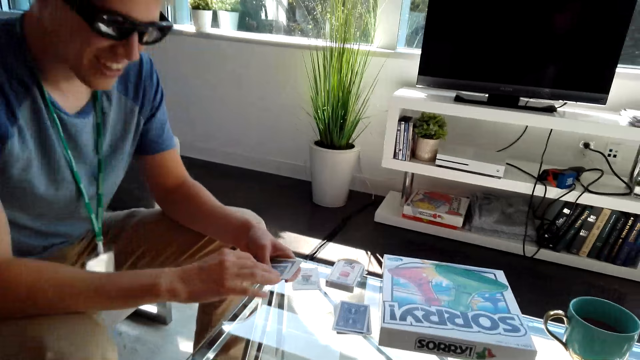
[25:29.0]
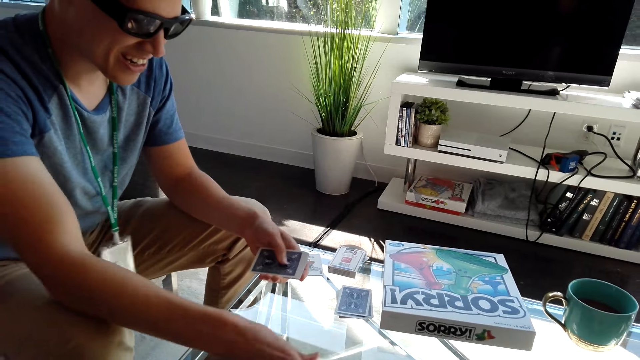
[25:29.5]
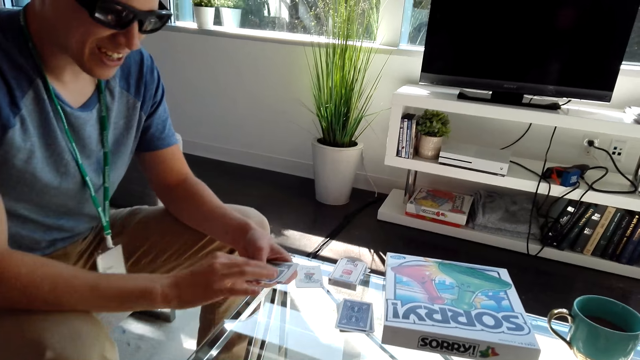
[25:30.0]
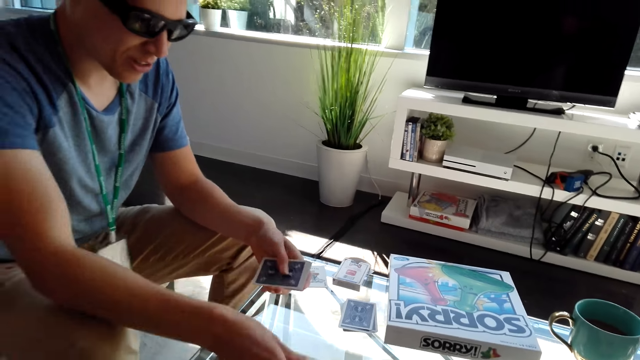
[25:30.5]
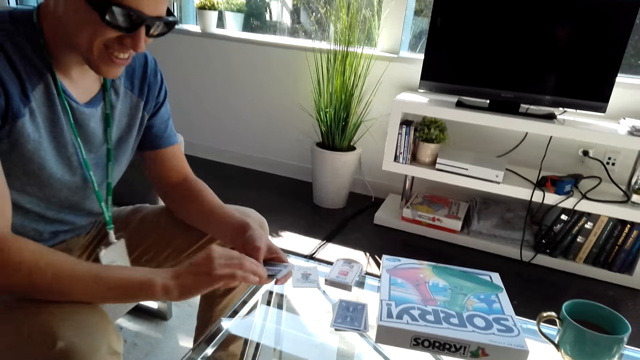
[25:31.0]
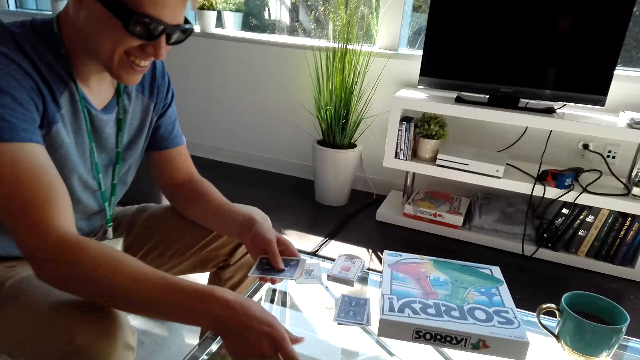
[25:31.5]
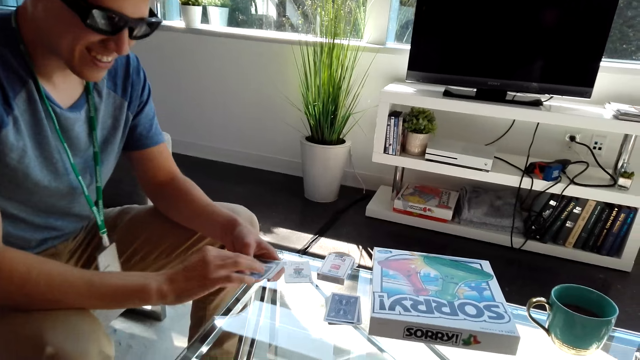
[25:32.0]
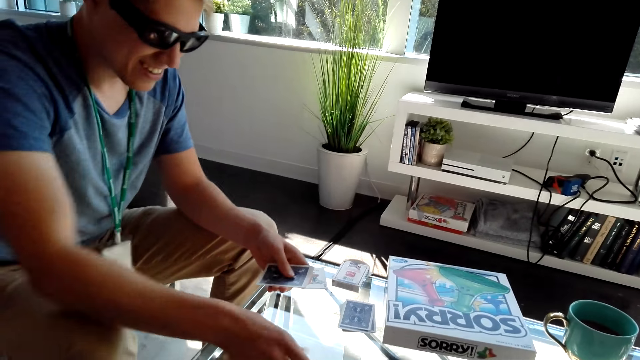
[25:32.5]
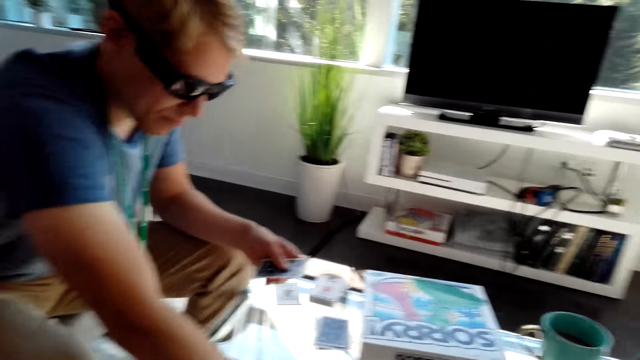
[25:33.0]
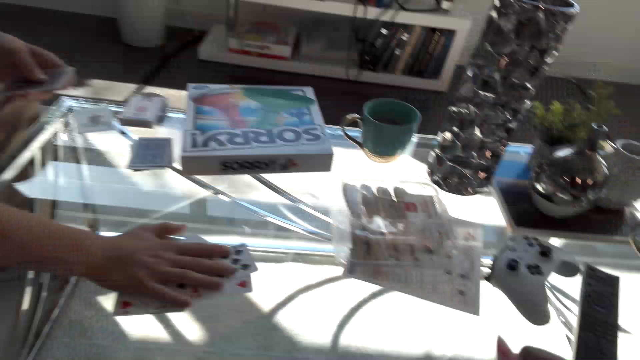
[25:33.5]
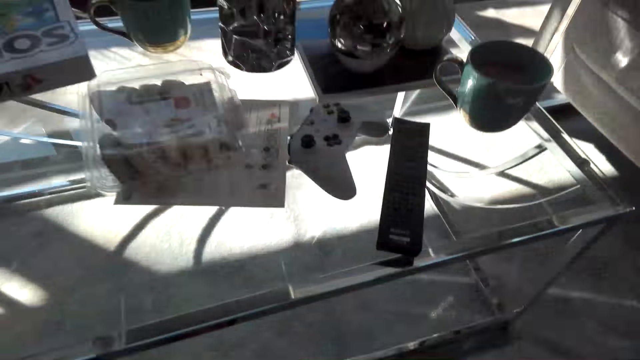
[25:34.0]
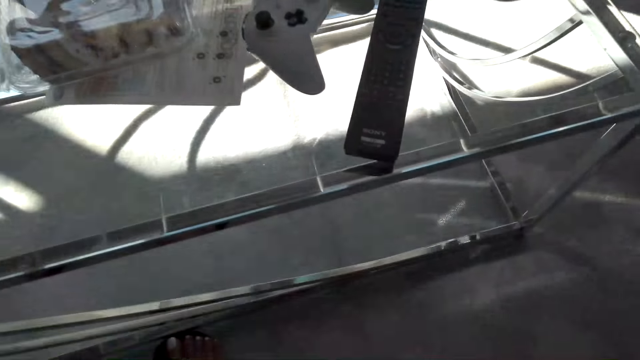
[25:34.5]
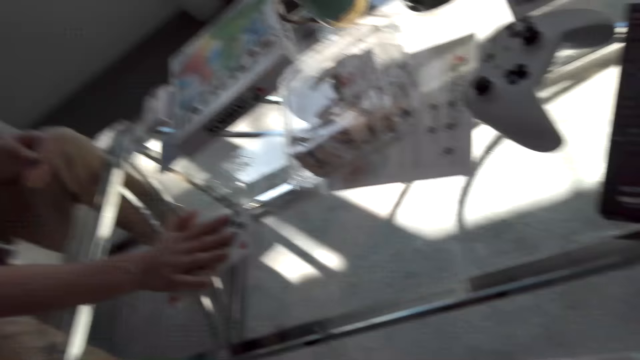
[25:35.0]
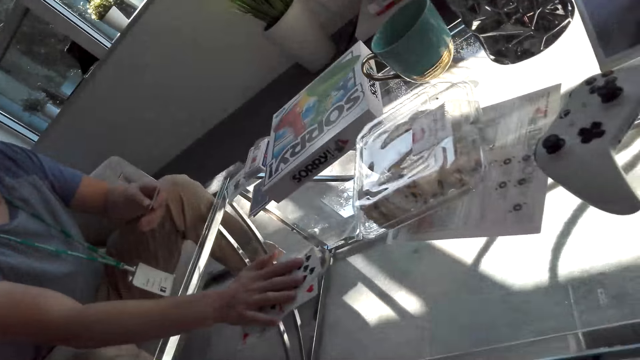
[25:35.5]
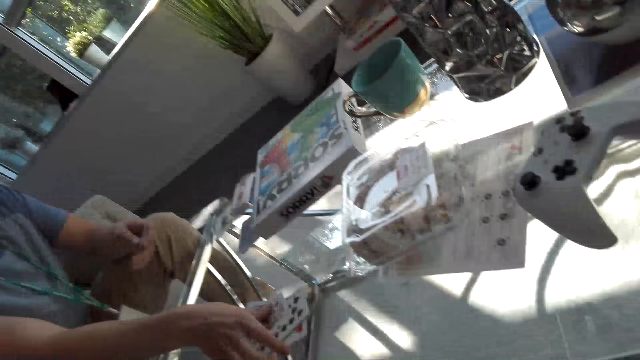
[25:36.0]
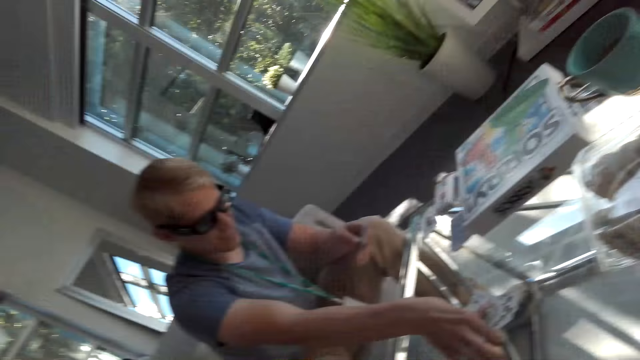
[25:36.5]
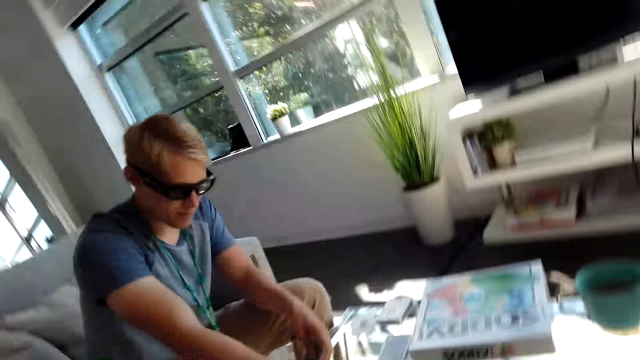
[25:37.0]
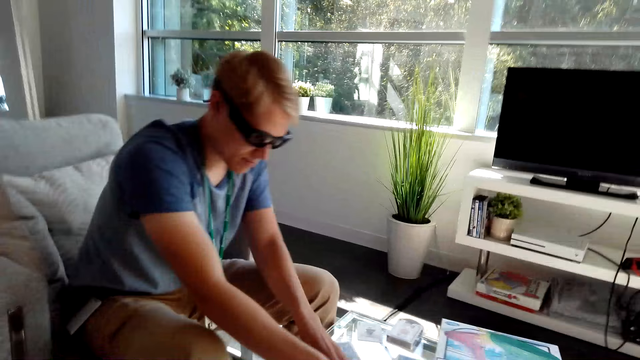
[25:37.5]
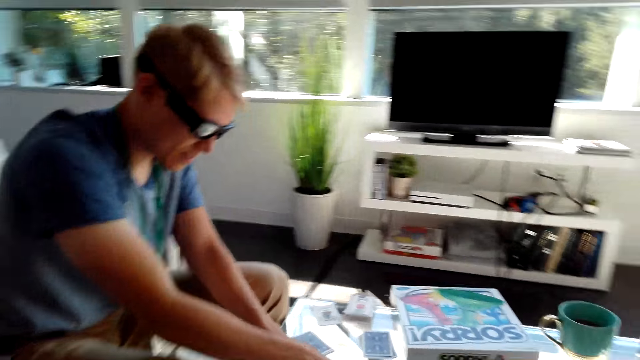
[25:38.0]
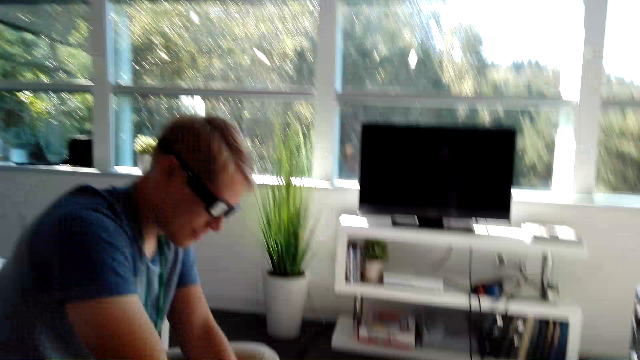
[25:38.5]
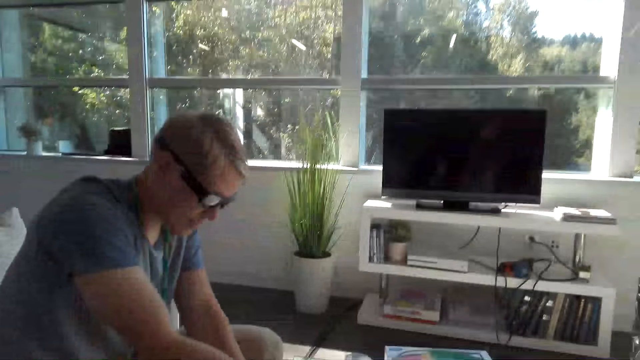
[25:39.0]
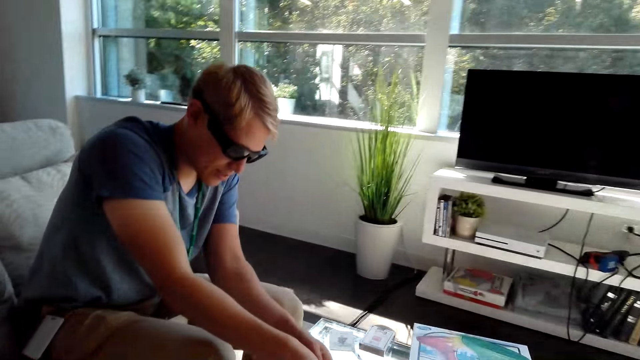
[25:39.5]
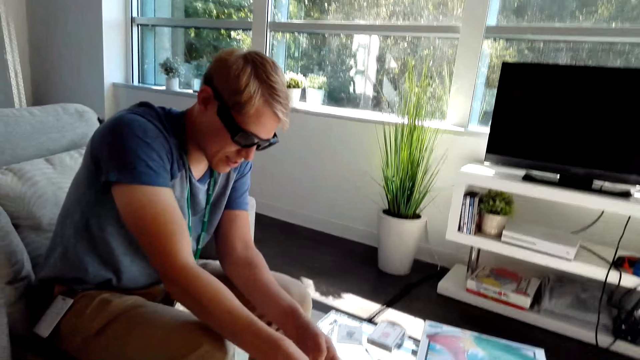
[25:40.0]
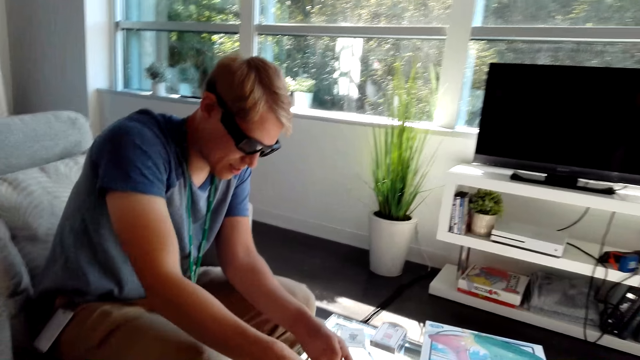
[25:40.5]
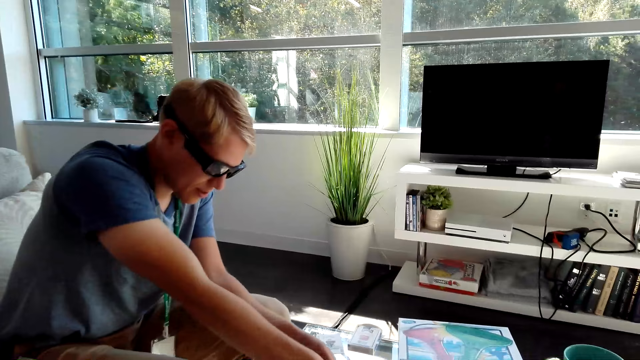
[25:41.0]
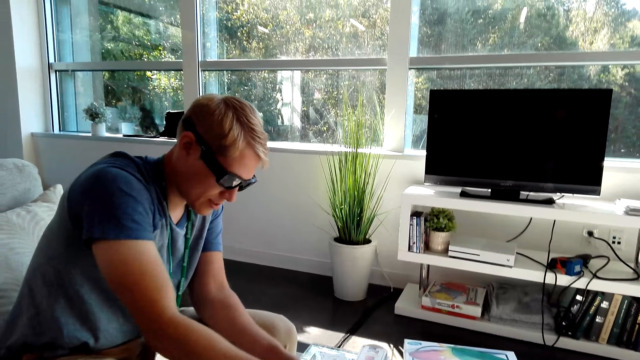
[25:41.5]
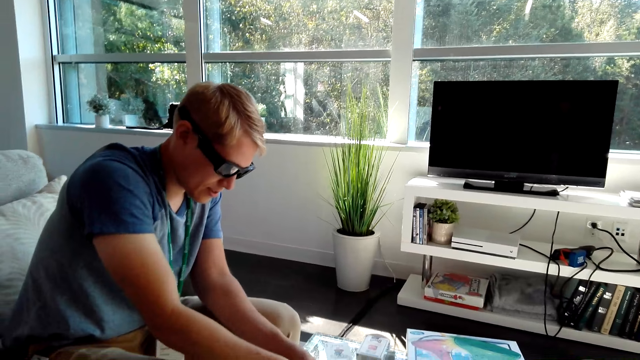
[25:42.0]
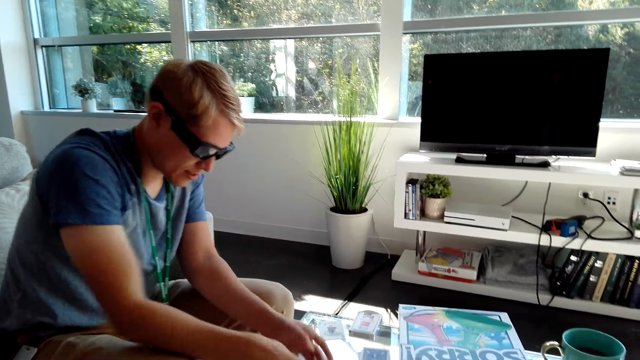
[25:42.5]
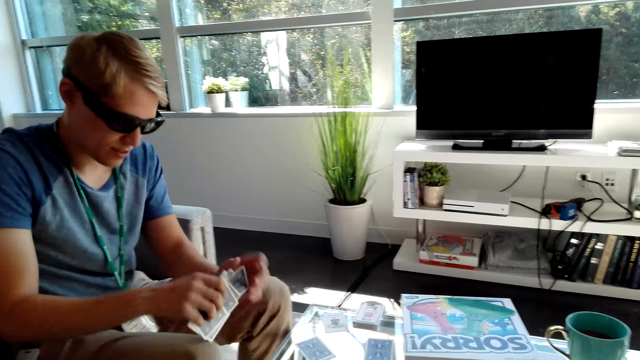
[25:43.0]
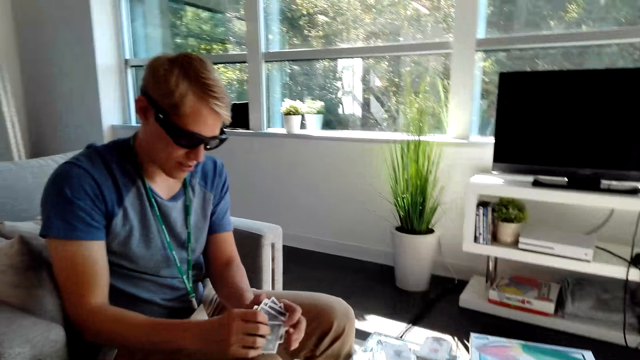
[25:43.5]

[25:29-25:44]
A man places a hand on the table. The man picks the cards from the table. The camera wearer converses with the man. The man arranges the cards in his hands.

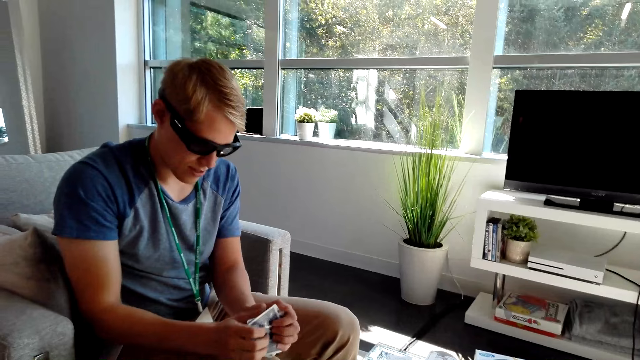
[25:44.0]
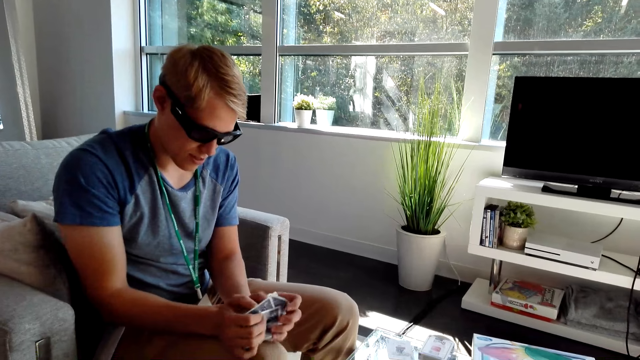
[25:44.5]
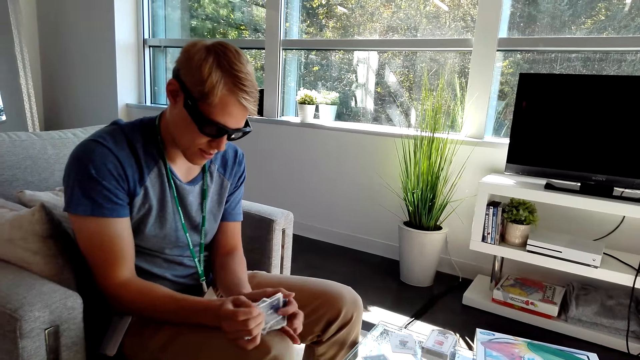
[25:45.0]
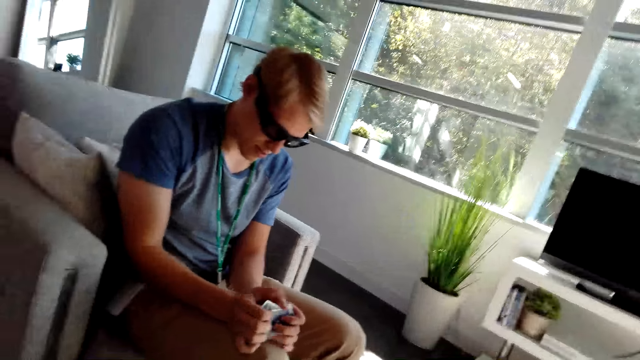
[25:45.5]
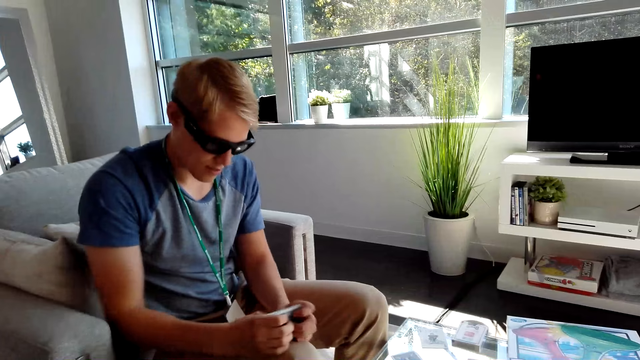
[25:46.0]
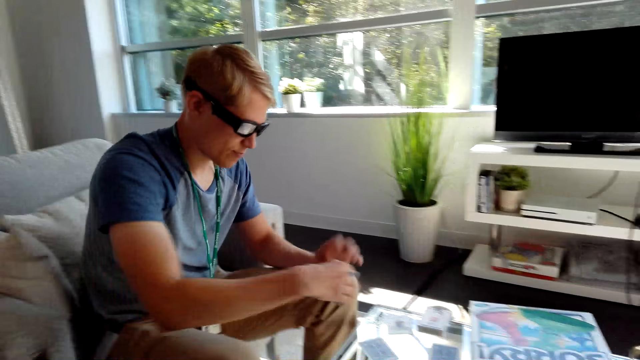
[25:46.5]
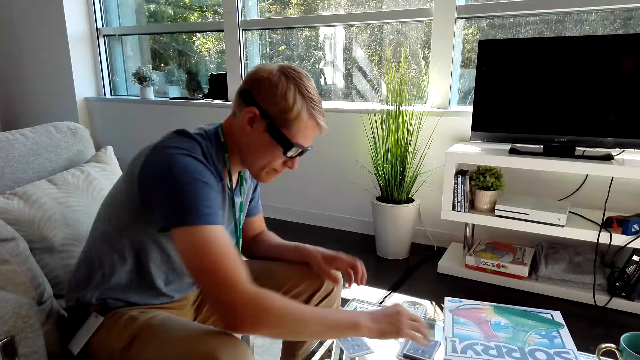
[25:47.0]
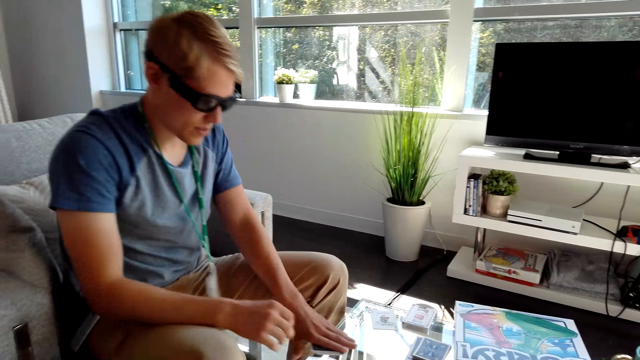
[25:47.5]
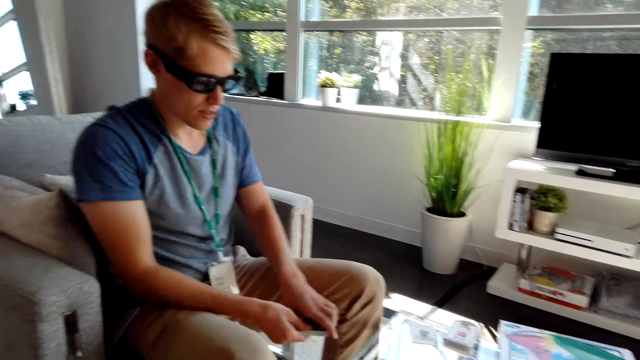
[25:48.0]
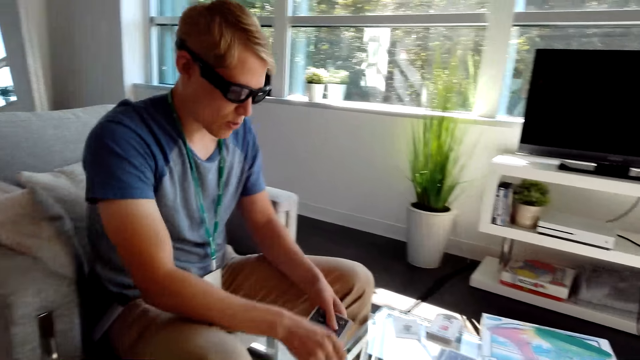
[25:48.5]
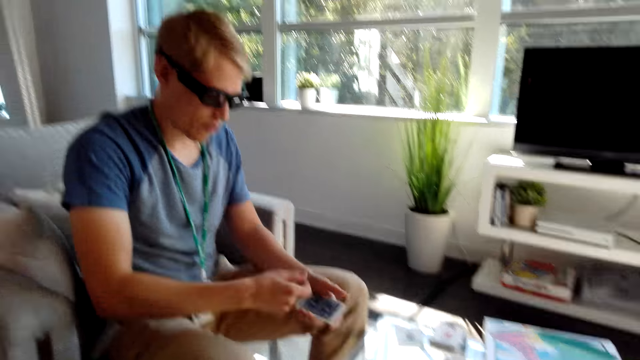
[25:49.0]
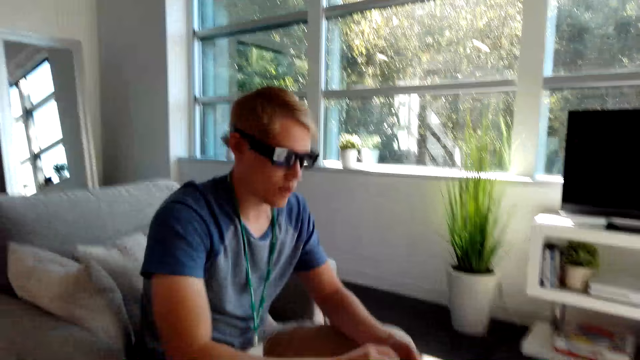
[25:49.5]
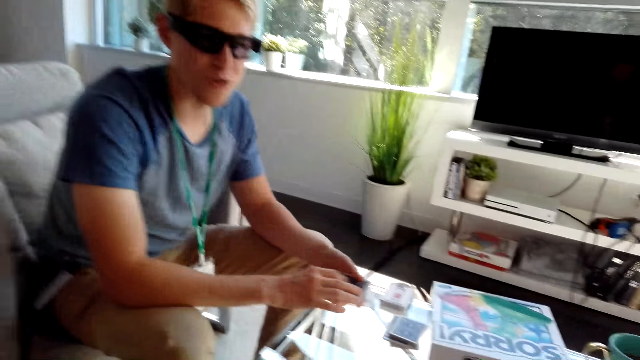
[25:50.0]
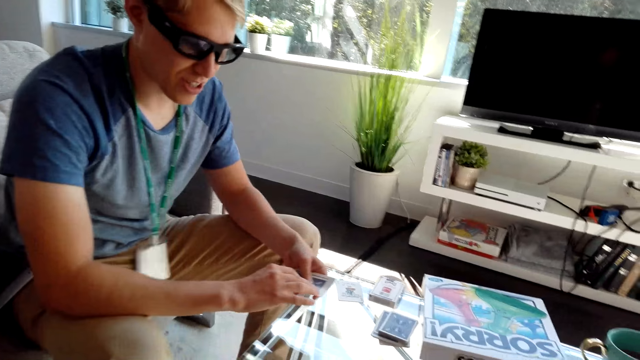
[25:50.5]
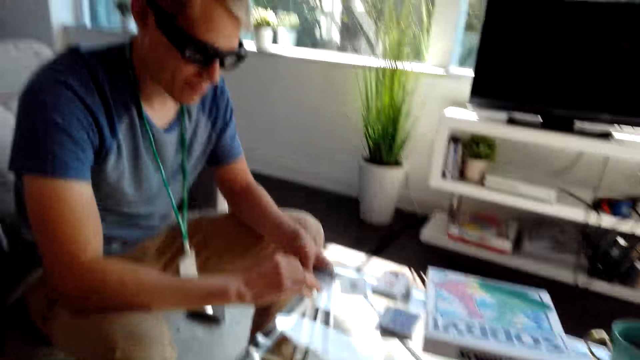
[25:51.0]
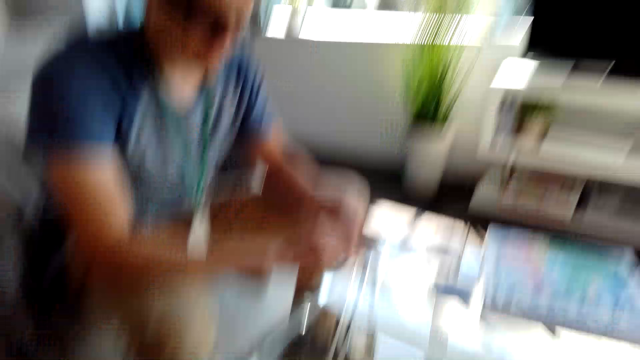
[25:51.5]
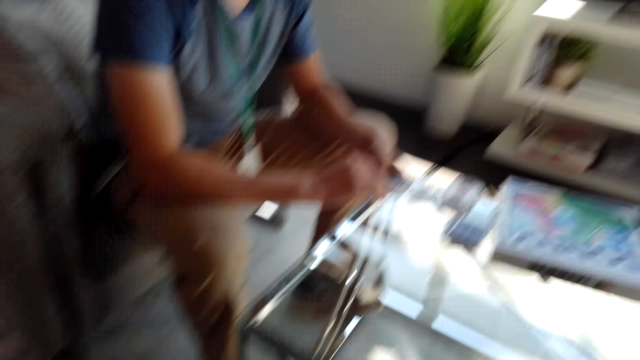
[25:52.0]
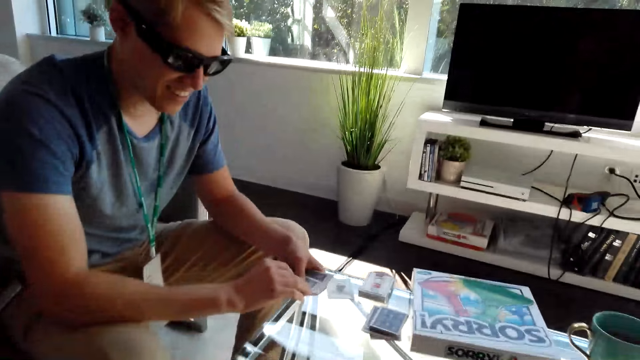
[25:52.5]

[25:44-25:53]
A man places cards on the table. The man drops the cards on the table. The man picks the cards from the table and holds the cards with both hands. The camera wearer converses with the man.
